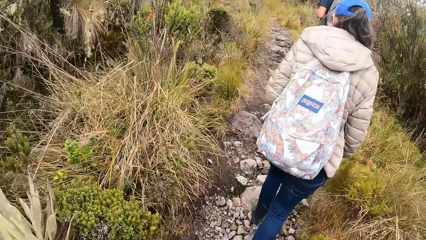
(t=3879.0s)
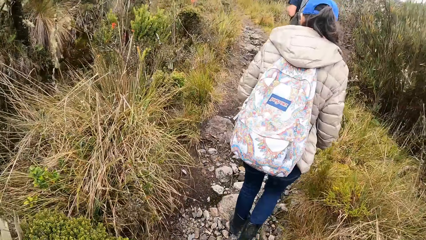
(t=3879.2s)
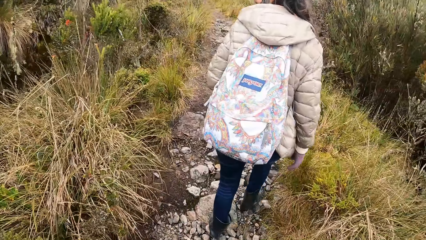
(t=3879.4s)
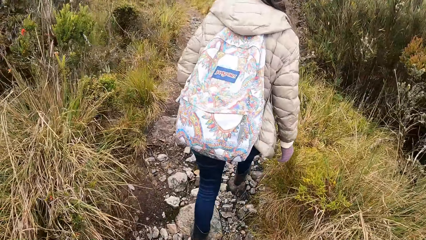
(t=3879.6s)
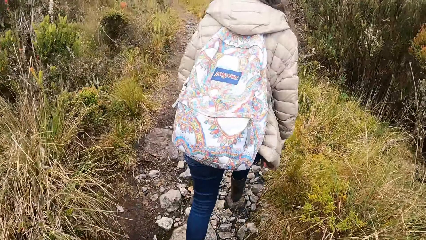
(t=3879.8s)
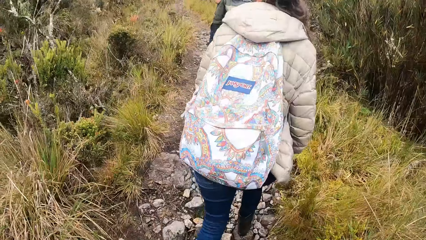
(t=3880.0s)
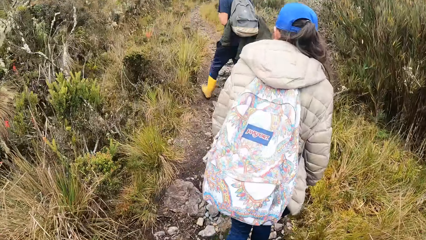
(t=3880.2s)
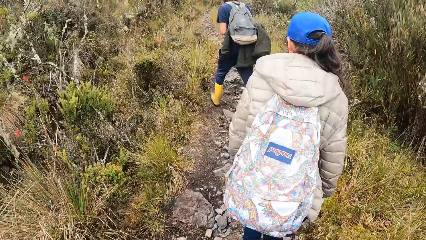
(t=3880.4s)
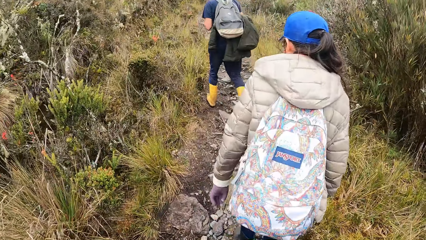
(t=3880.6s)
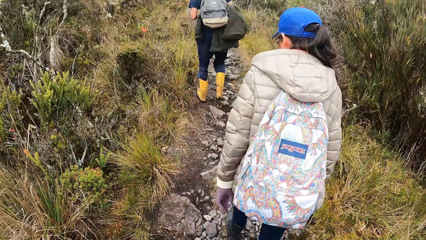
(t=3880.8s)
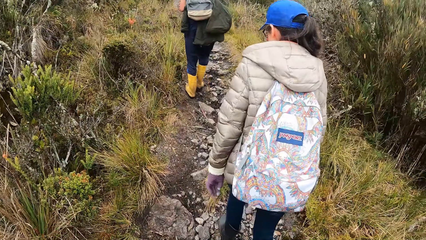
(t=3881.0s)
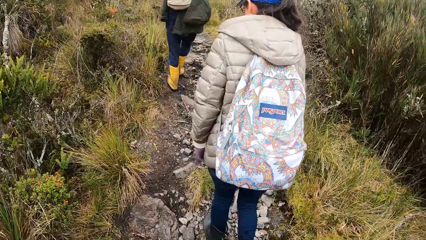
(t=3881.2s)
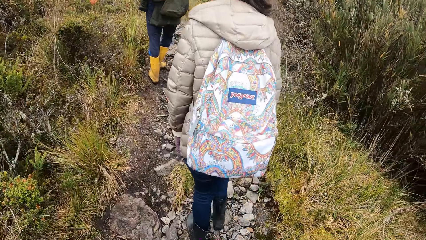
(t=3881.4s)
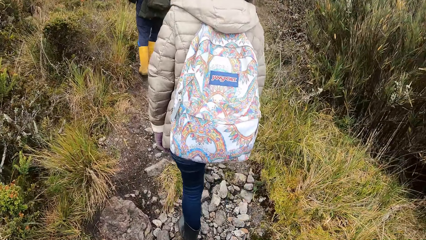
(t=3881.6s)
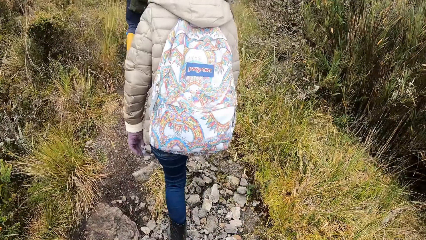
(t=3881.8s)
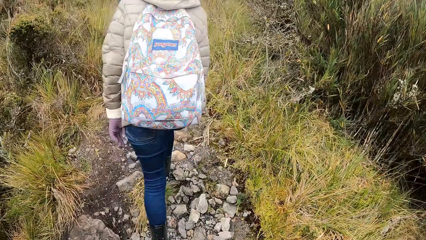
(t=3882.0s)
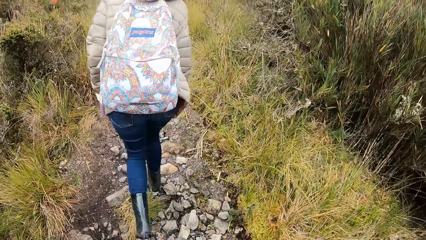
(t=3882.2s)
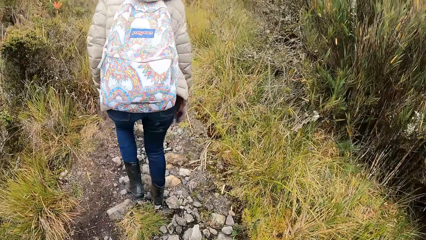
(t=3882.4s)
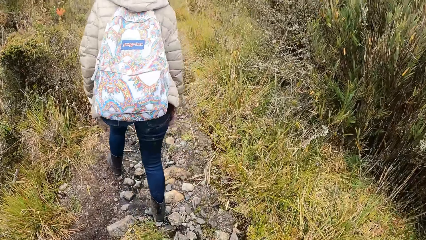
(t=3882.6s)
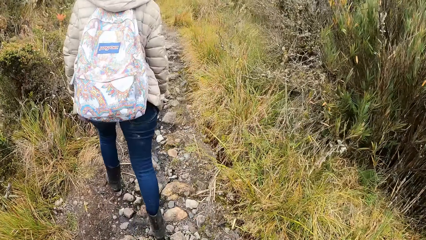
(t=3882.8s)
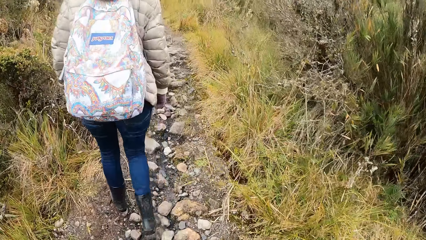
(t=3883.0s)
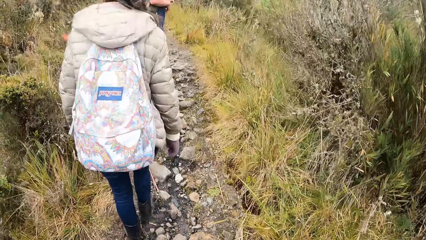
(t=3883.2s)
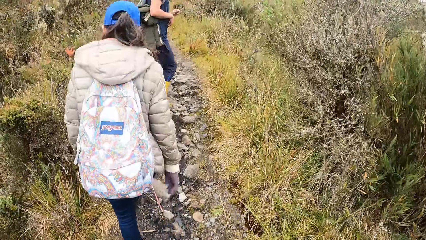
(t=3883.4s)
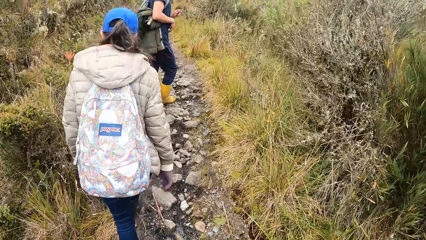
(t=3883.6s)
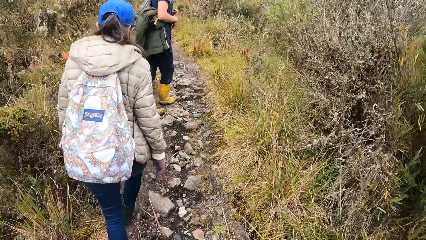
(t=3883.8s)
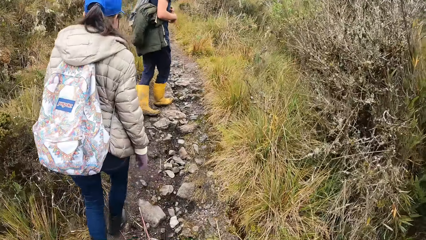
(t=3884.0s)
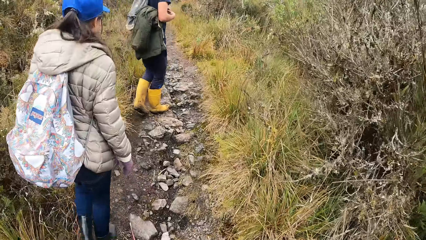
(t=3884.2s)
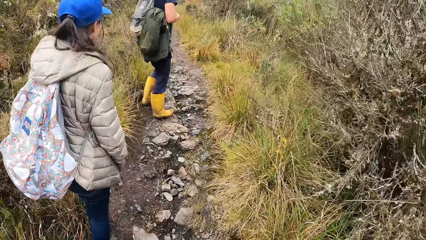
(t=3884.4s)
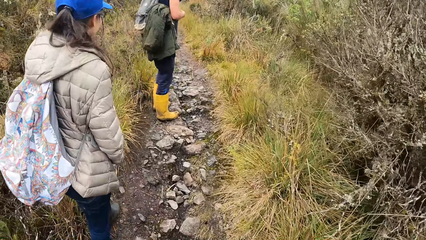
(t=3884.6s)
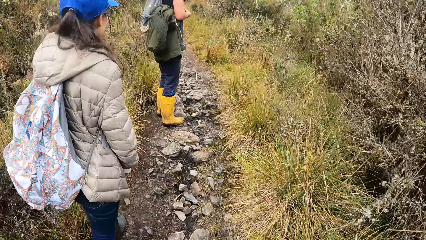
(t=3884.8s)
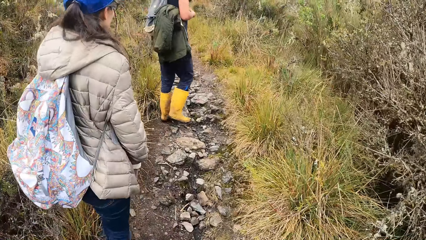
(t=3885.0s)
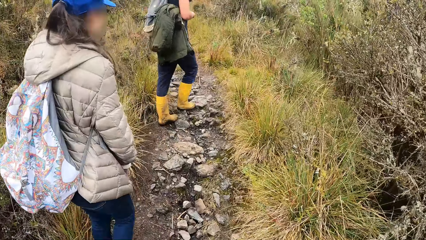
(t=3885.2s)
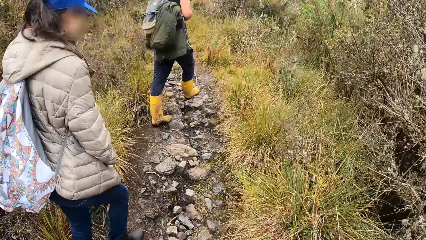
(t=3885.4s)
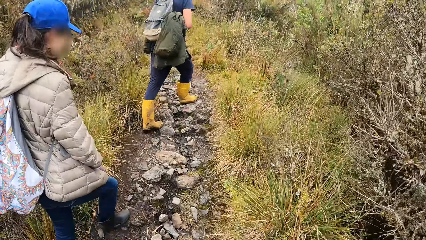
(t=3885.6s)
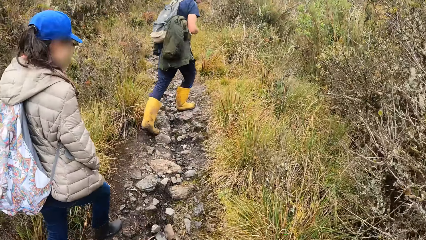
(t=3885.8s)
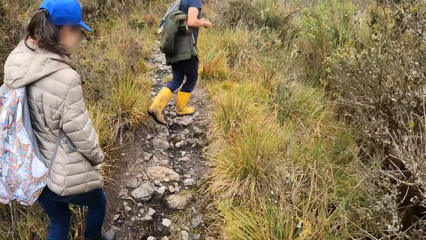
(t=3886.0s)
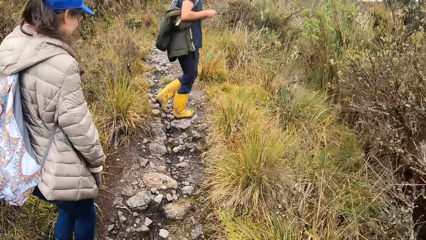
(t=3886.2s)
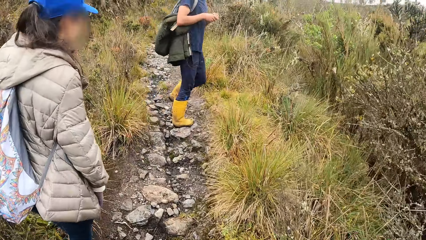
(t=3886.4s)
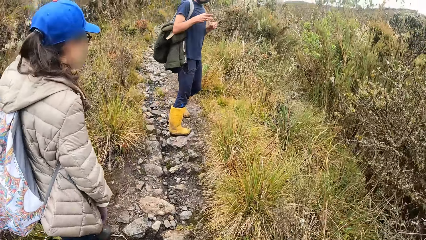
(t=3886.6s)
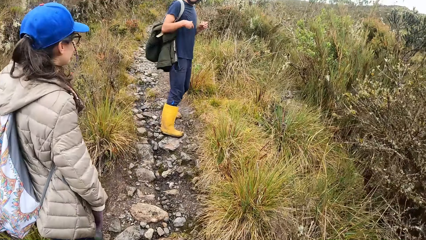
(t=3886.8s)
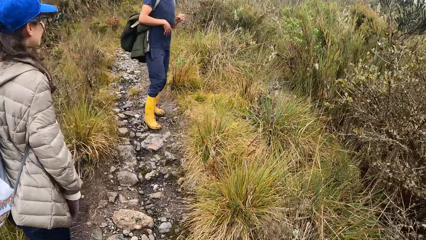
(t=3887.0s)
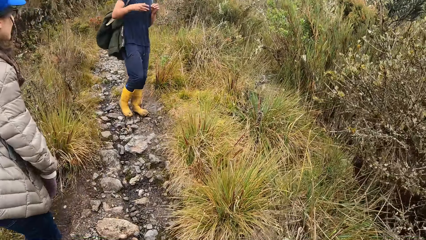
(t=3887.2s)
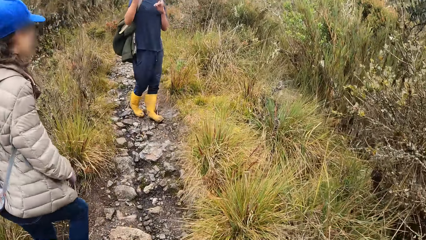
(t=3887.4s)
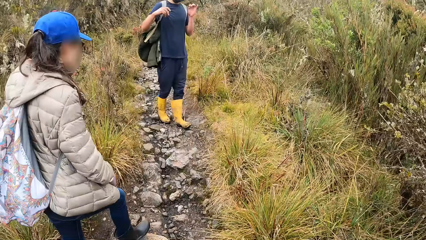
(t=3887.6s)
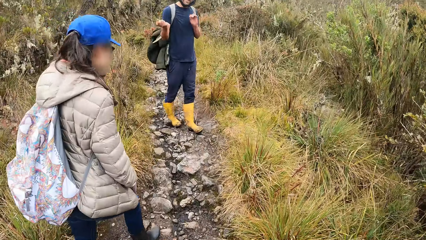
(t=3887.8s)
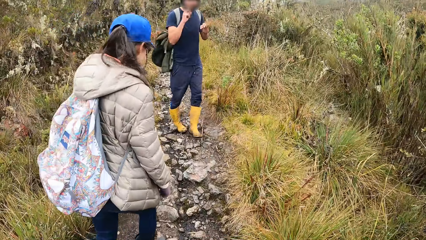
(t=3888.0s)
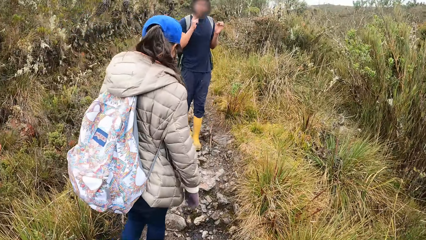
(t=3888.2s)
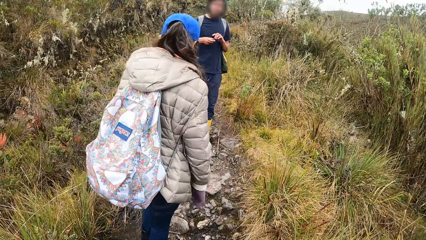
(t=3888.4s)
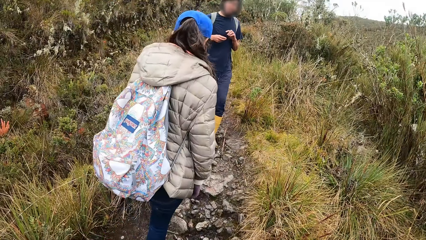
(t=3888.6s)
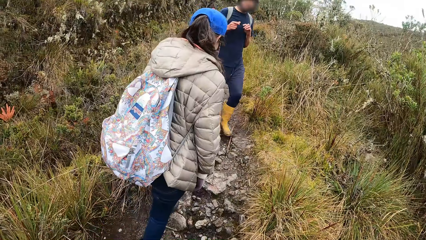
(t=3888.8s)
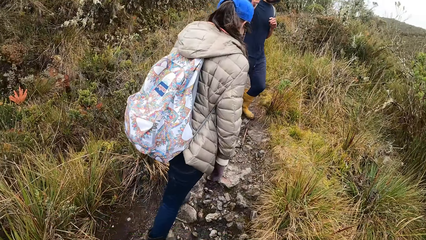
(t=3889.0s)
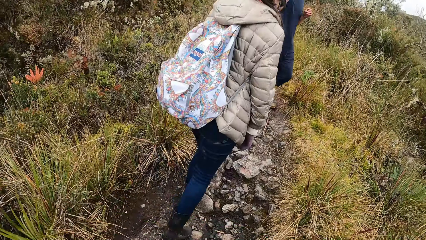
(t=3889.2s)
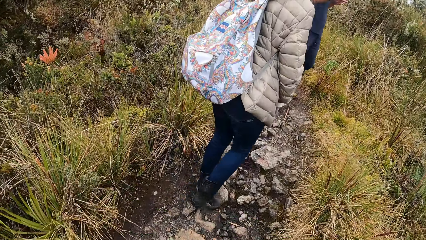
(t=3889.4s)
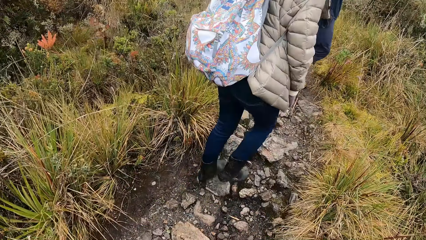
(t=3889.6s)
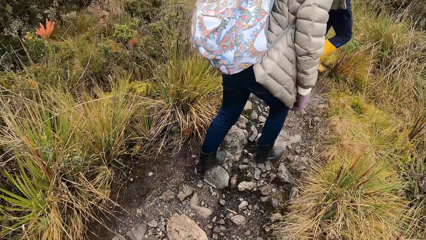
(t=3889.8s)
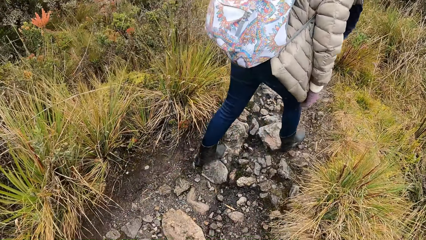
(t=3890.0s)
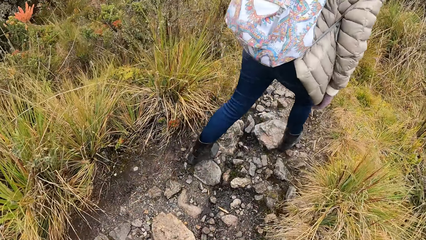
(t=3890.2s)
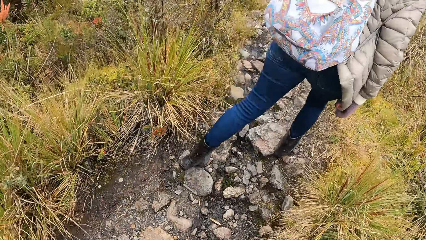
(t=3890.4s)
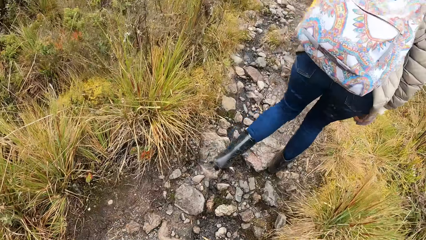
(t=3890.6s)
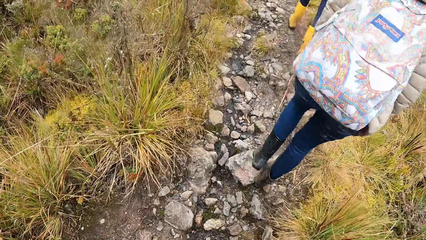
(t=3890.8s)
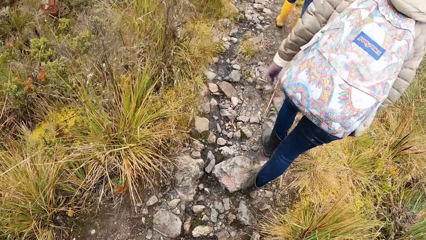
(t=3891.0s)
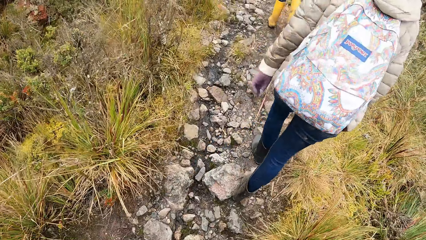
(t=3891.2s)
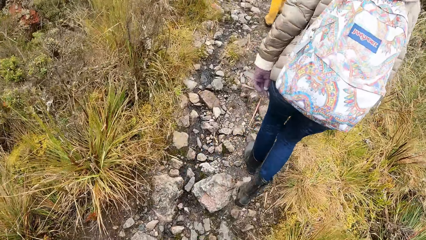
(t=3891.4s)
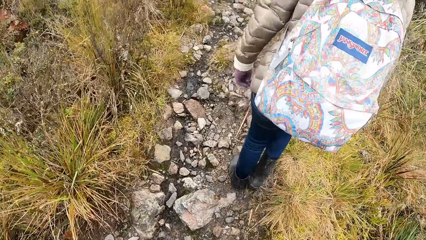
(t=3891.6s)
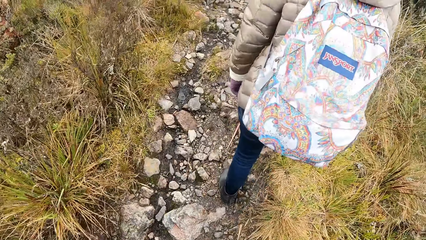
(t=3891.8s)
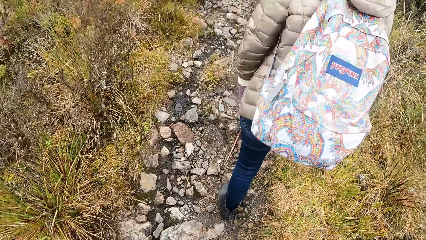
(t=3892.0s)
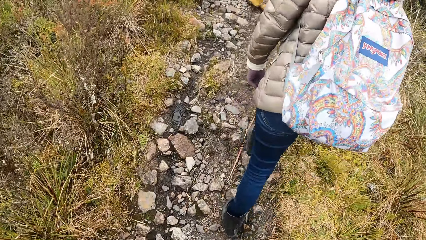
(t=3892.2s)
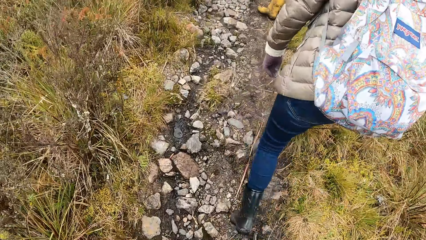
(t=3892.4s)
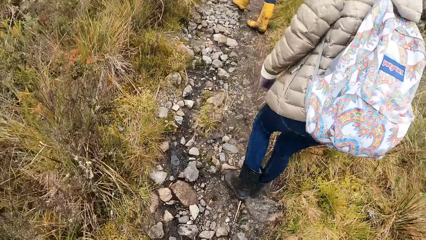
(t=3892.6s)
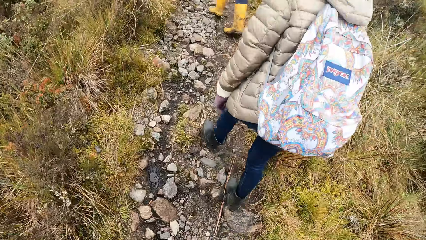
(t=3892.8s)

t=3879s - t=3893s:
The man gesticulates with both hands.

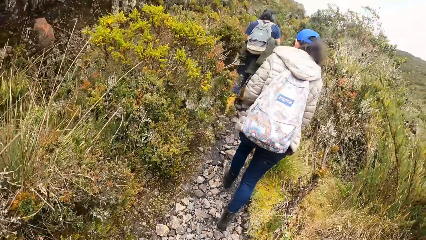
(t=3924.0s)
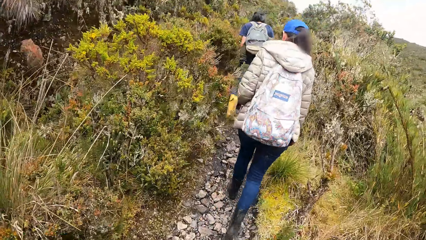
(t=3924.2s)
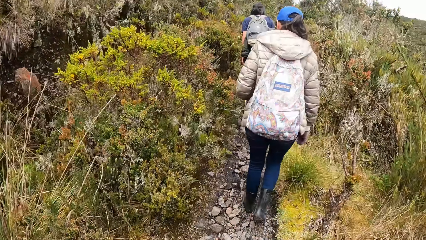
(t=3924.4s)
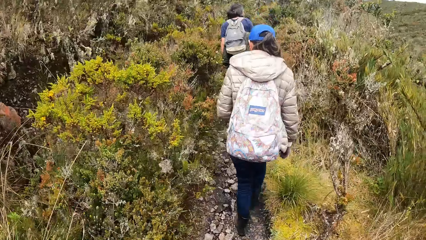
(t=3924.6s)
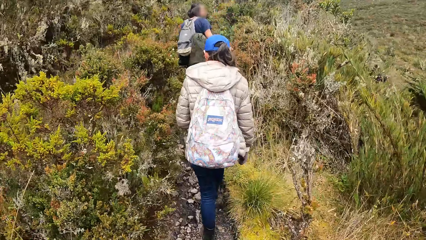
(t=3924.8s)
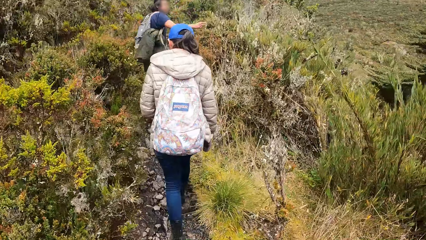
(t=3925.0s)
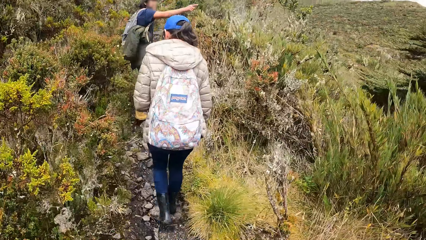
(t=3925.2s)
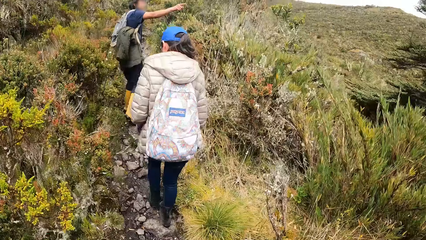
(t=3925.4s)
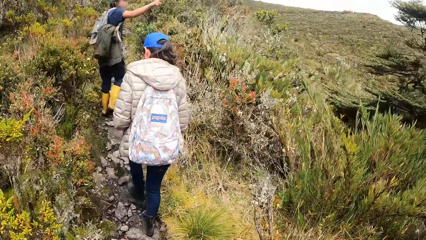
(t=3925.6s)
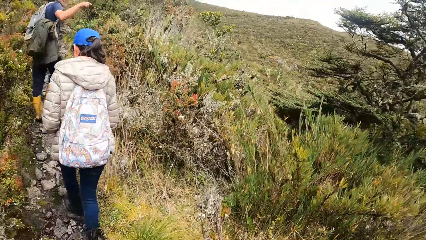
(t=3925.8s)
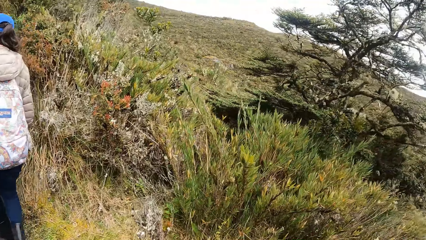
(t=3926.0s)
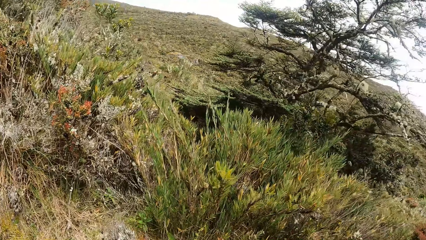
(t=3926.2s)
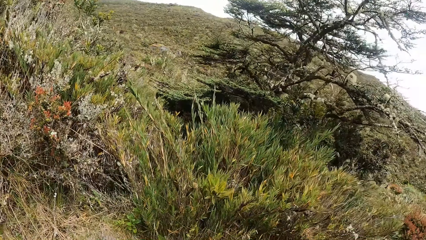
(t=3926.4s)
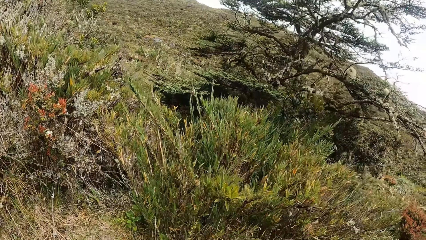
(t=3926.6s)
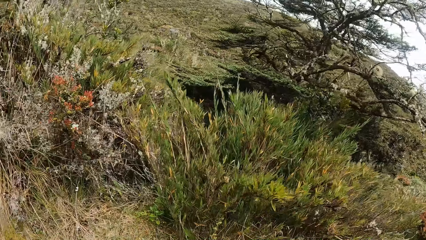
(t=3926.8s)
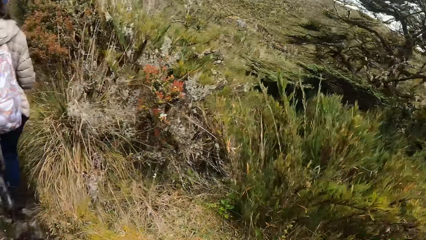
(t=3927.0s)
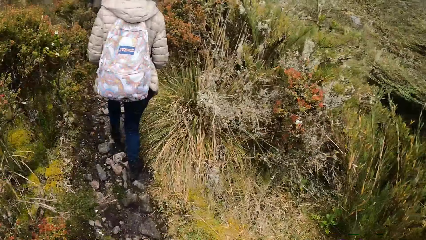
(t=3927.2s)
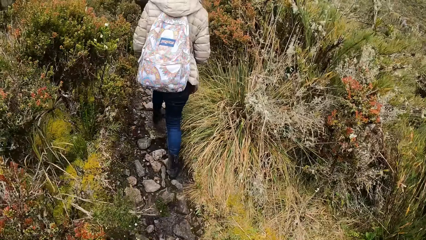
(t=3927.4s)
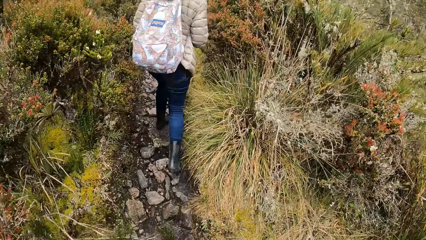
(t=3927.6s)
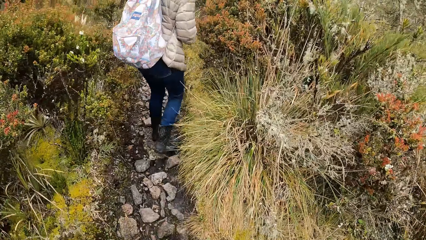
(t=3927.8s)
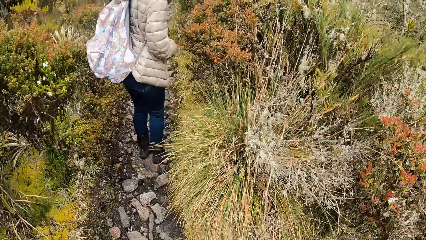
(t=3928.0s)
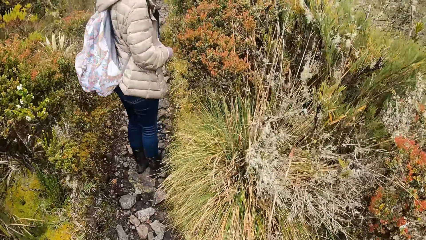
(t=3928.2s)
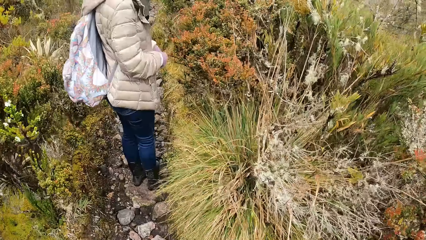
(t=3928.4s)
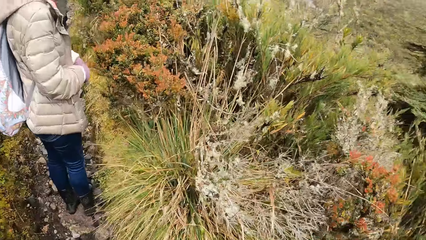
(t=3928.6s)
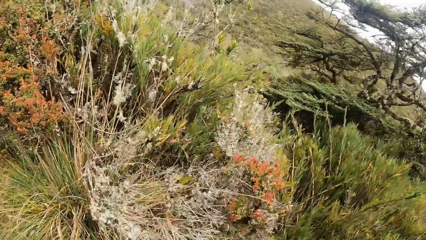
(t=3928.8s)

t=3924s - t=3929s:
A man points in the bush. The camera wearer looks in the bush. They look on the path. A woman stands for a while. The woman walks along the pathway of the forest.
